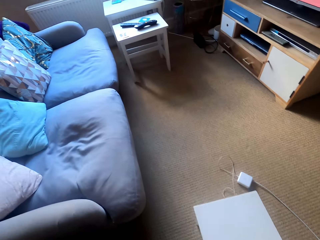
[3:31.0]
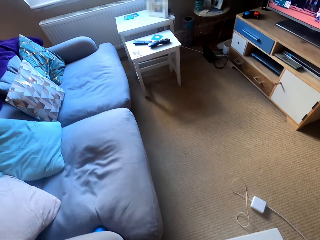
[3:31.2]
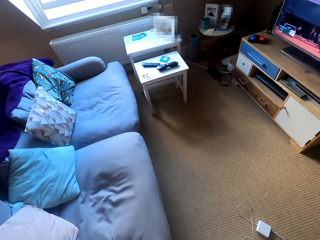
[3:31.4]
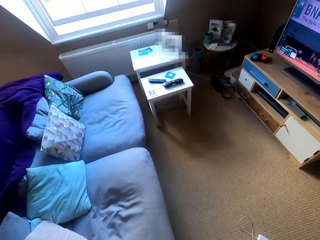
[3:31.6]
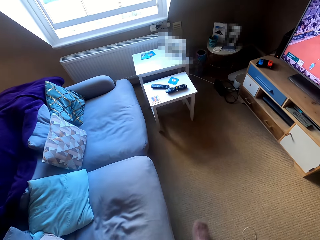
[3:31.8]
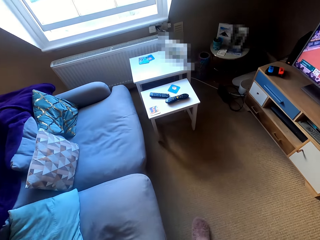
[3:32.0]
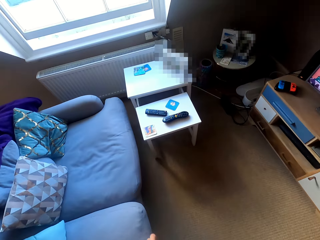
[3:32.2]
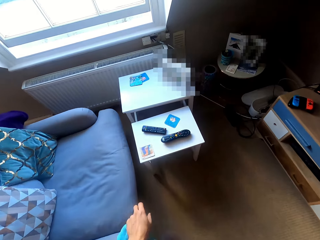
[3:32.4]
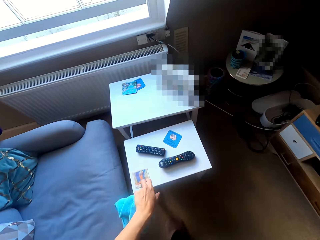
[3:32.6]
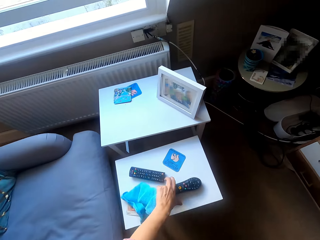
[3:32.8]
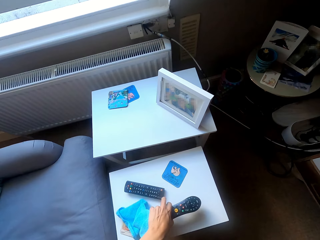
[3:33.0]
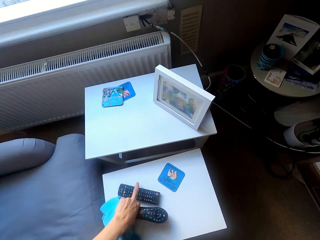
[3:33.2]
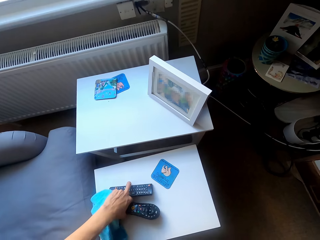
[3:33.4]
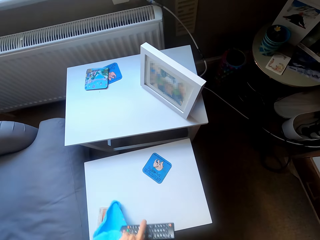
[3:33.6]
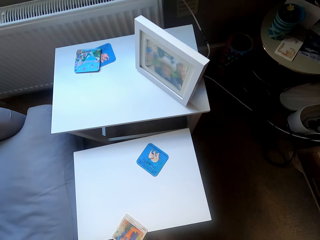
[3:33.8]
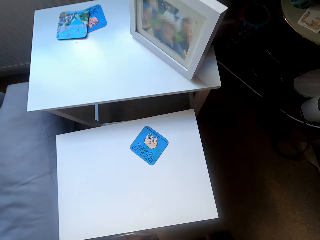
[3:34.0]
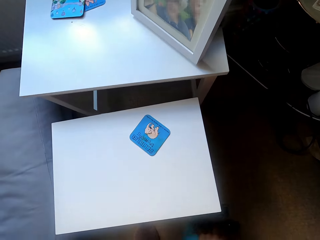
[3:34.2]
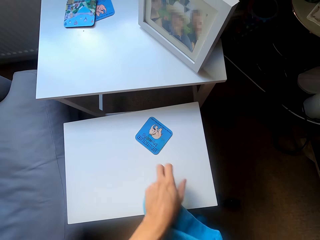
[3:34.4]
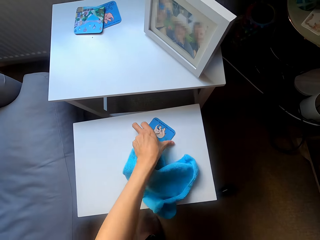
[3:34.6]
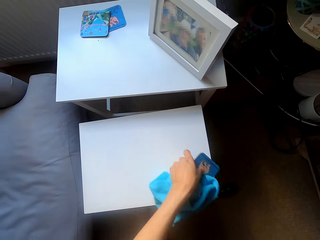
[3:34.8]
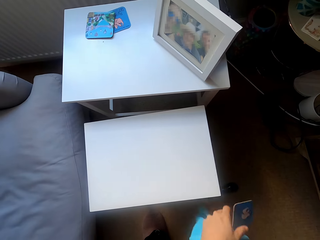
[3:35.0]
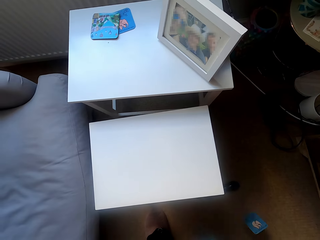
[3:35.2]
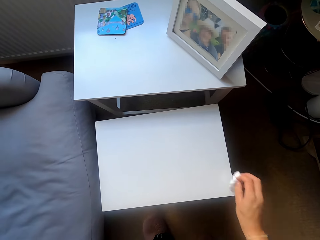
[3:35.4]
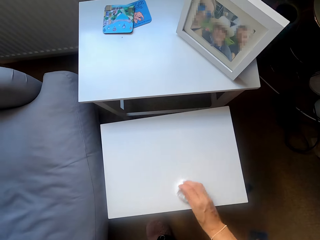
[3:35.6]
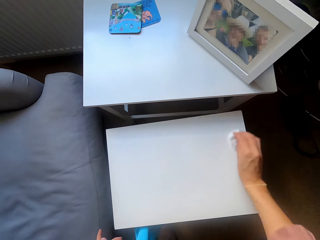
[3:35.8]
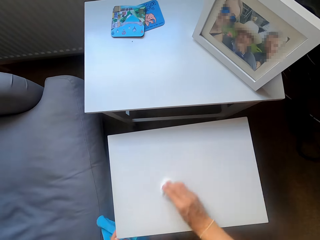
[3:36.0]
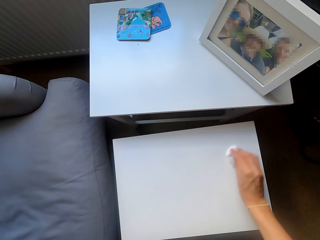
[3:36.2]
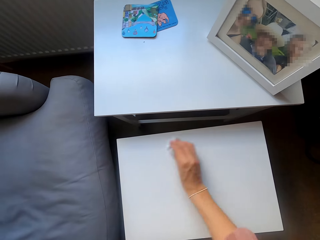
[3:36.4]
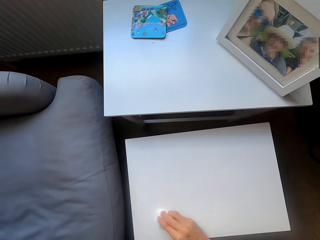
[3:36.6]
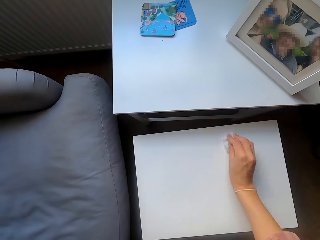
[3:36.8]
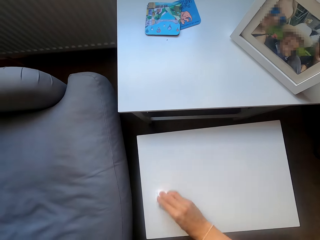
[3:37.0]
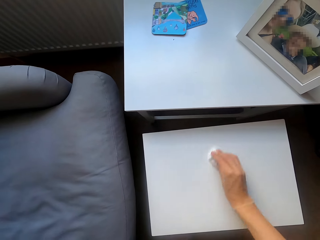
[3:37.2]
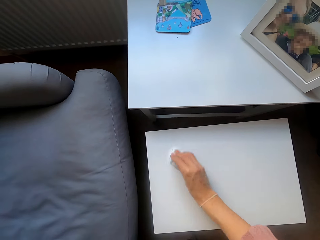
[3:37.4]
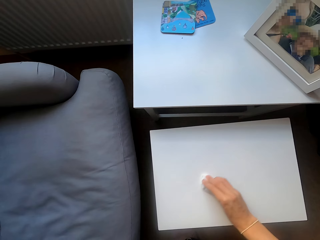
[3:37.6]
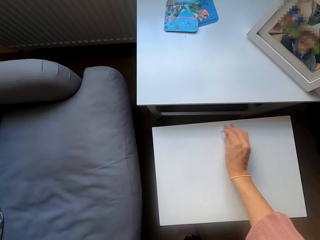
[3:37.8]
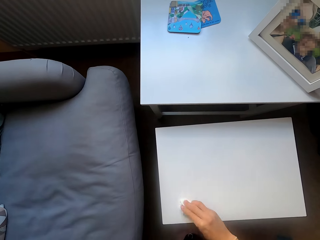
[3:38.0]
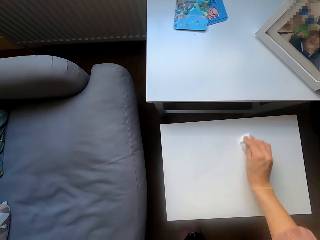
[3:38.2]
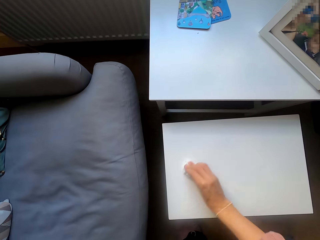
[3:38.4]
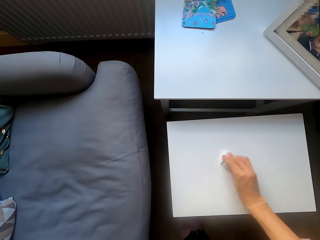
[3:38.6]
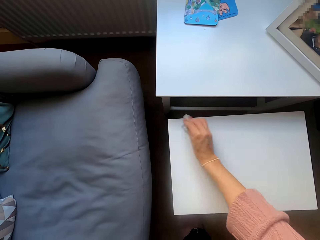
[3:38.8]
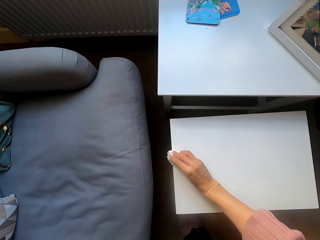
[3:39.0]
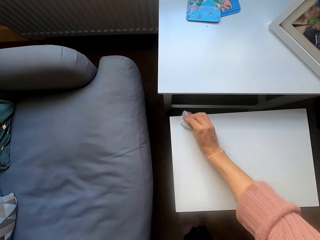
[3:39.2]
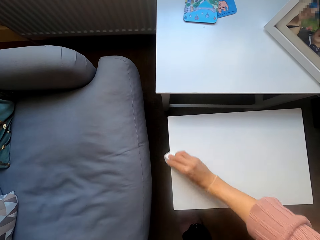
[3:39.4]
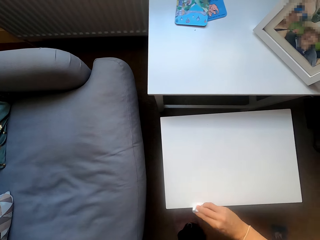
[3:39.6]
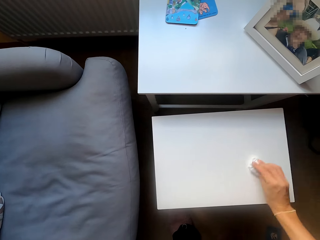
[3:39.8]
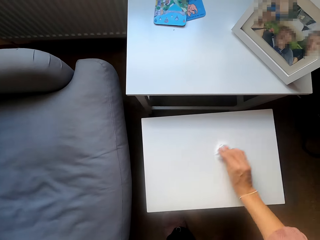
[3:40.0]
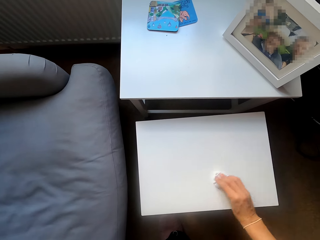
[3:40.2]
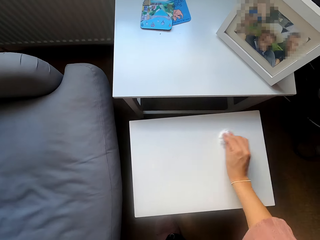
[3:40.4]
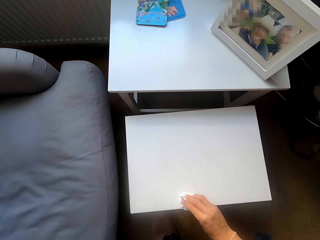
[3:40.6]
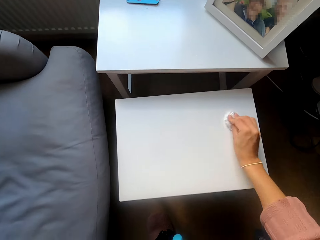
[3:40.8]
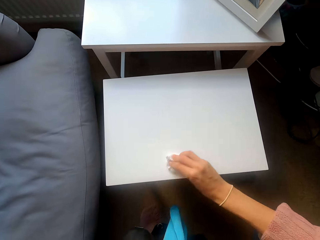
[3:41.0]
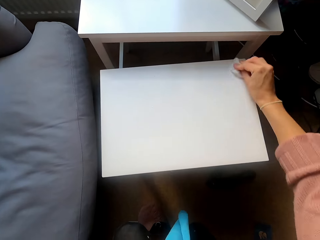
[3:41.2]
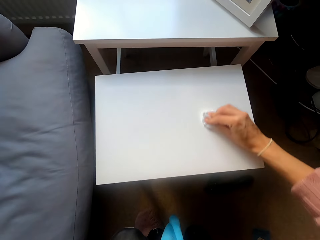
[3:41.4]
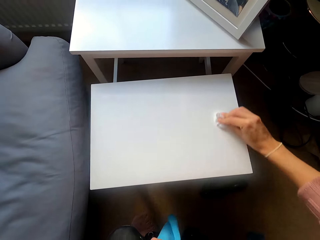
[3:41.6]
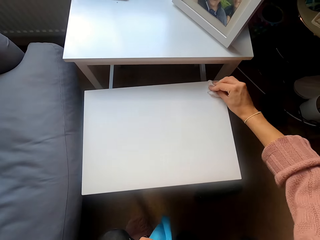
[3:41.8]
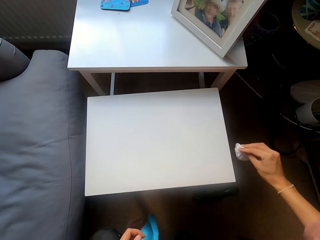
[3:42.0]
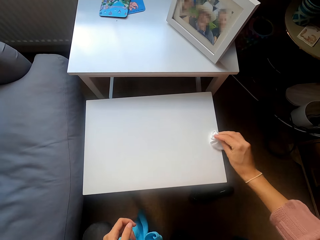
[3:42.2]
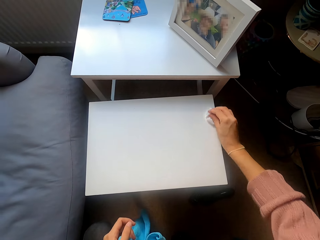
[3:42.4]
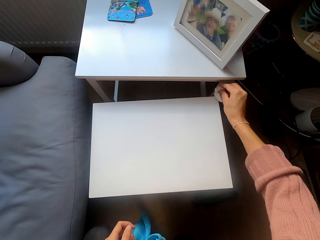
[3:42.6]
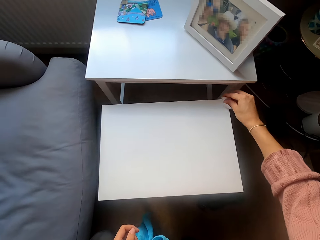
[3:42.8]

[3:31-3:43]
The camera wearer walks around the room. They pick up the remotes on the table. They pick up the card. They wipe the table.

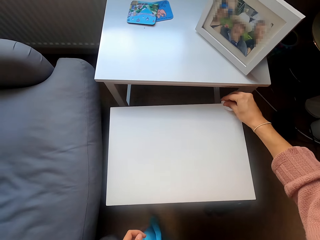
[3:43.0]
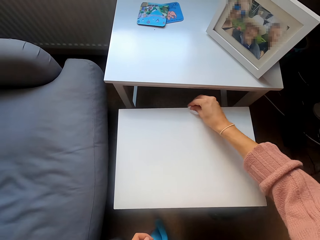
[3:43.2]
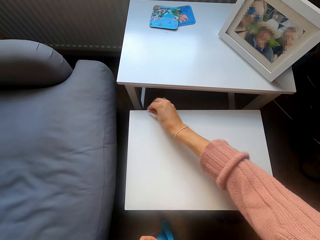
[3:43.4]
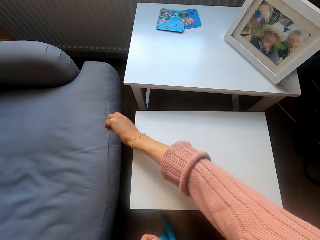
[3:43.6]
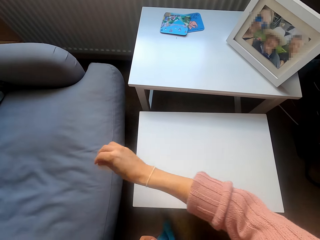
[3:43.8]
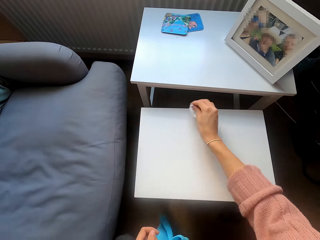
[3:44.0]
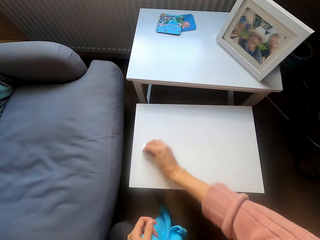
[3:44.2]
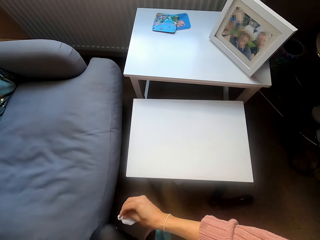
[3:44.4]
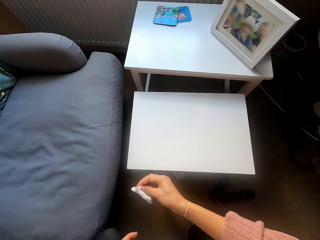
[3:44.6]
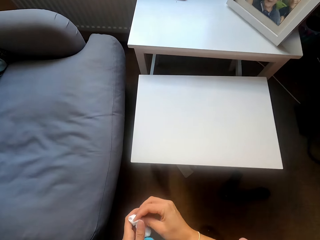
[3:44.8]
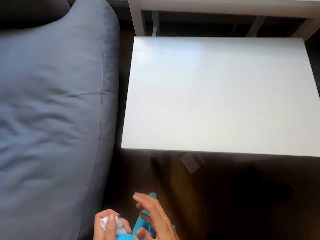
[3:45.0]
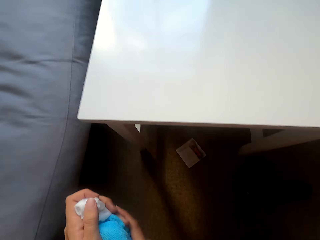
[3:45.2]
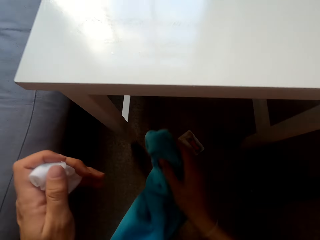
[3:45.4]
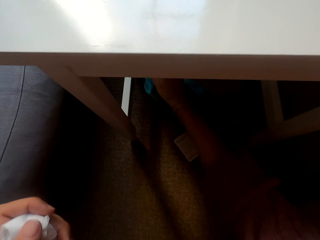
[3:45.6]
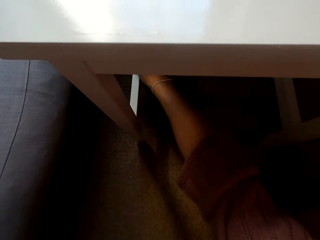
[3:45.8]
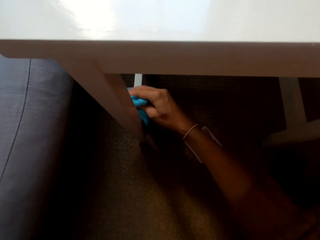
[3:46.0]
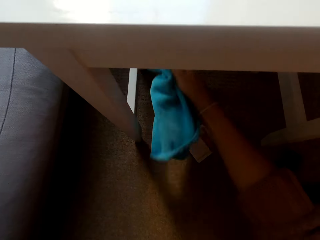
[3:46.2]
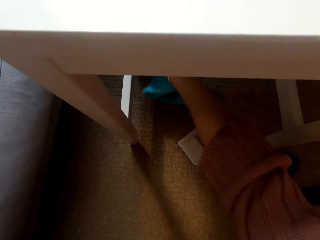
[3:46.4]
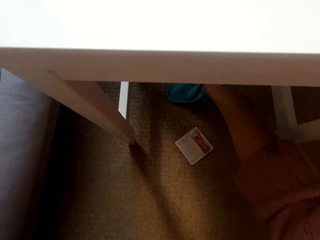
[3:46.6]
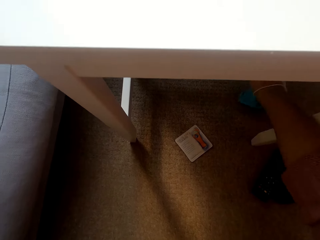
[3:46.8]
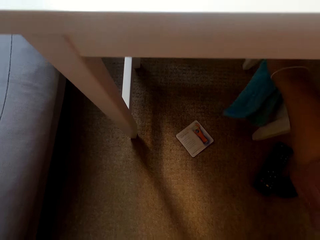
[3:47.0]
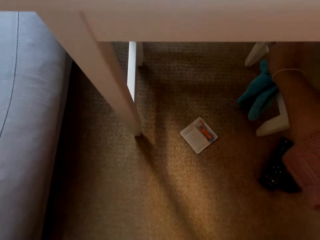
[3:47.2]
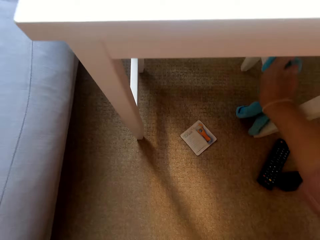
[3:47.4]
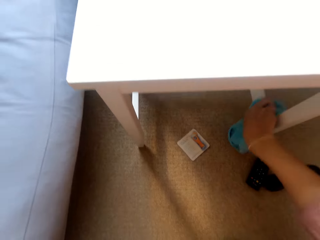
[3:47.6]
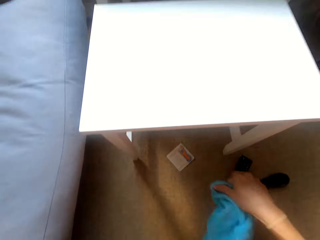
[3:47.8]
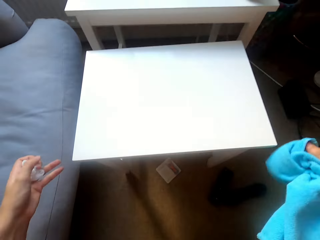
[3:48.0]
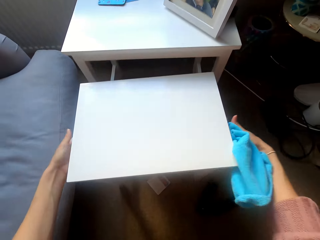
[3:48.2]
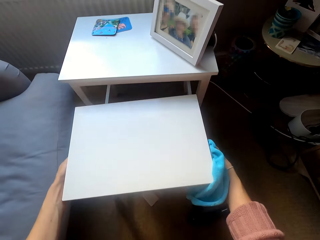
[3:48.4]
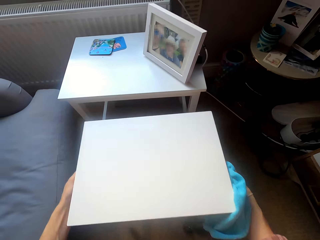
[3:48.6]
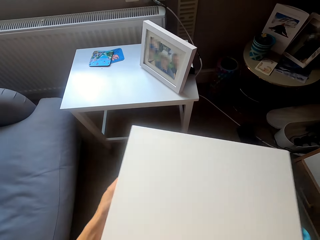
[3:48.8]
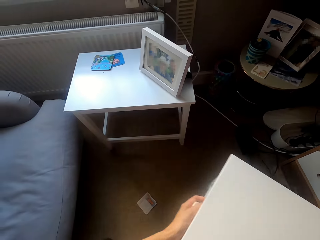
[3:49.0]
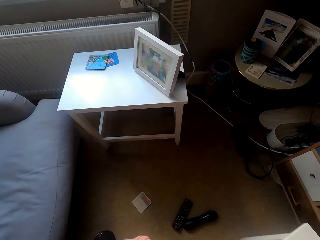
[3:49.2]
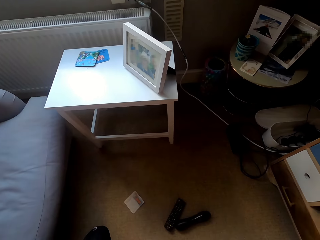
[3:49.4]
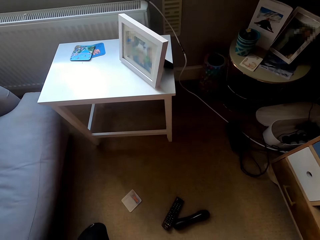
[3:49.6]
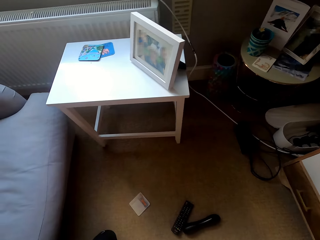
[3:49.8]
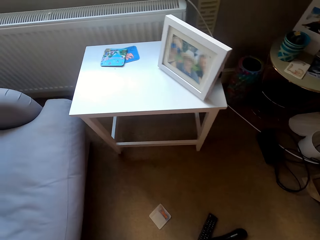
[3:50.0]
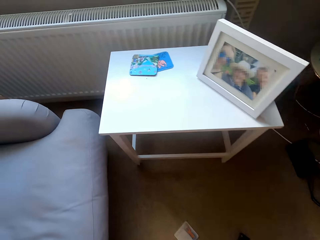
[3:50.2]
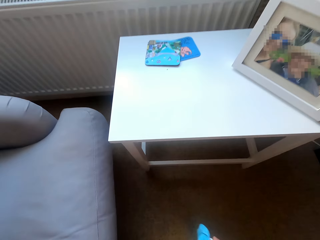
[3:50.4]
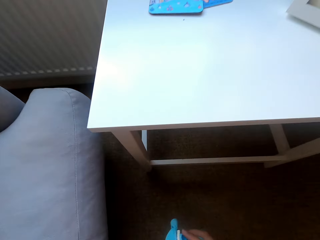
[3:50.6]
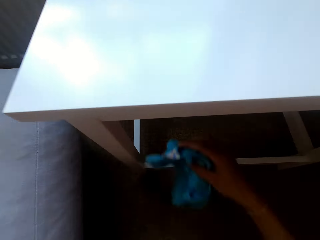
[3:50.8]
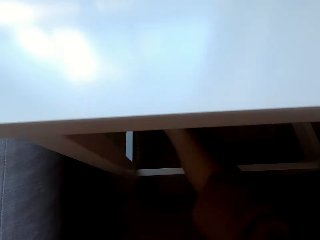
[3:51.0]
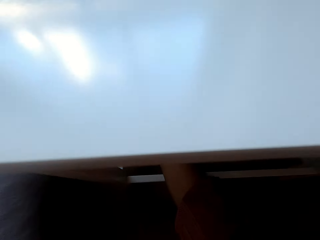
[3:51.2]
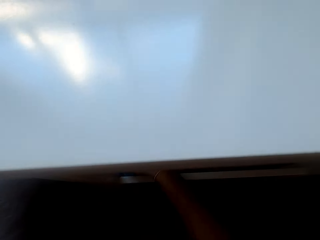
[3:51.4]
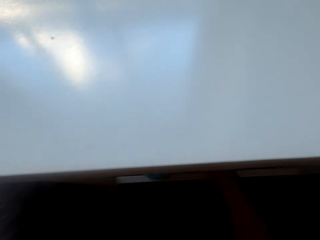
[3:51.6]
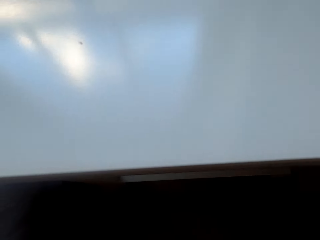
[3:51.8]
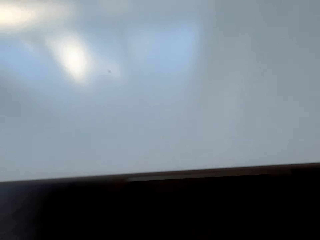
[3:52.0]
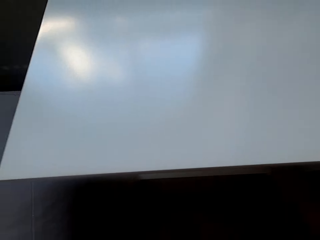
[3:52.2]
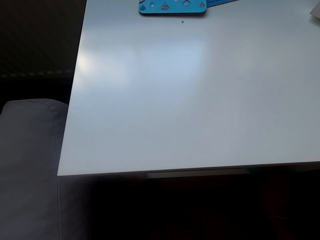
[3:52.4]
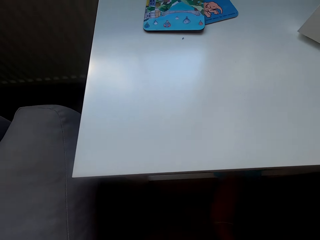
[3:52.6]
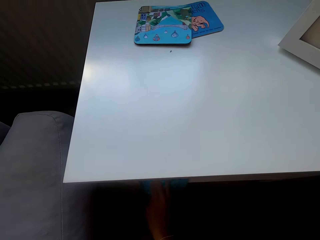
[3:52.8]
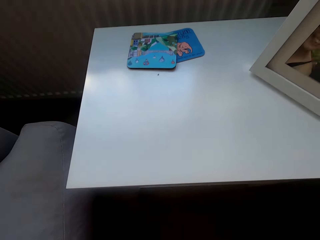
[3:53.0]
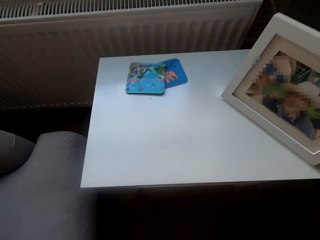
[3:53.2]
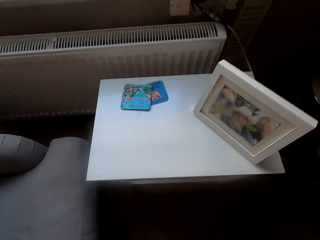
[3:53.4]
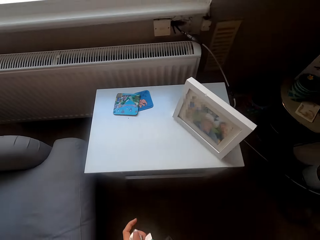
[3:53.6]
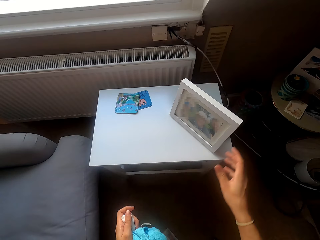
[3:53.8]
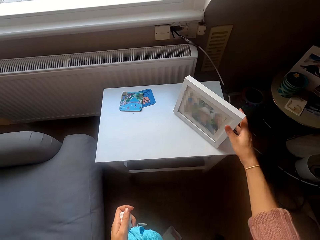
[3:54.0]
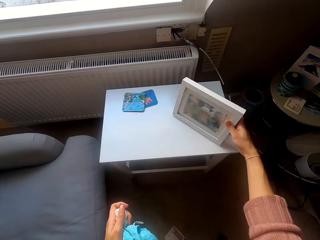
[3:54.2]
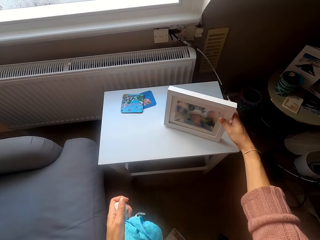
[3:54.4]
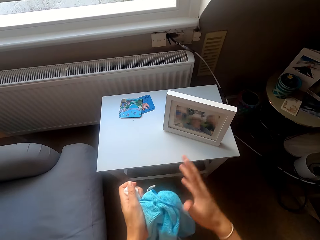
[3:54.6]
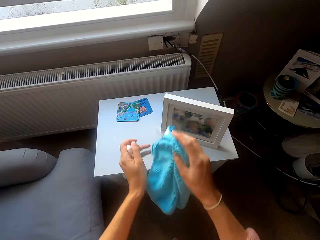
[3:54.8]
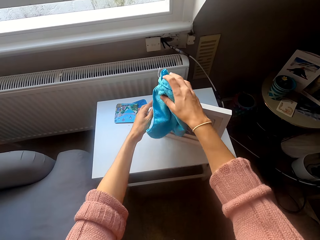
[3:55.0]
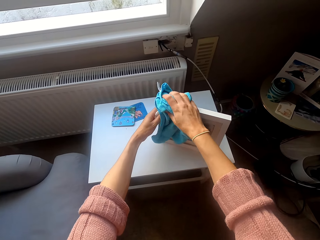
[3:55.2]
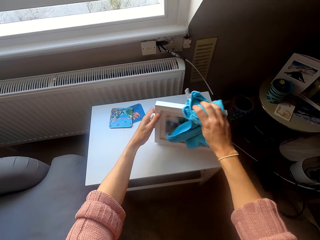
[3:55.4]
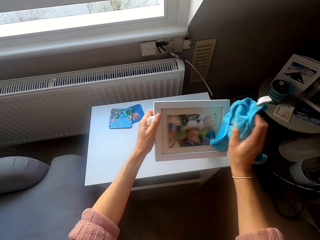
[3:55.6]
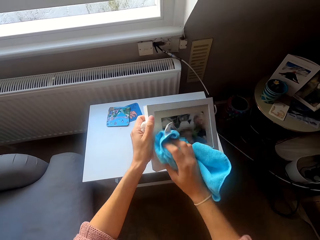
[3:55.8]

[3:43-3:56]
The camera wearer takes the cloth from the hand. They wipe the table. They put the small table aside. They carry the table. They wipe the table. They move the picture on the table. They touch the photo. They wipe the picture.
